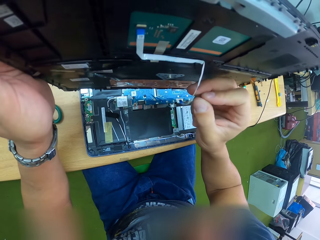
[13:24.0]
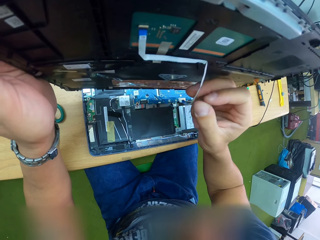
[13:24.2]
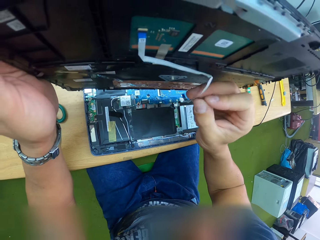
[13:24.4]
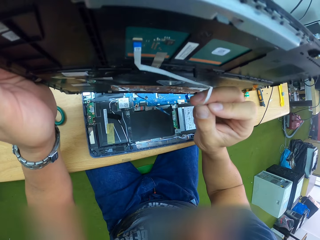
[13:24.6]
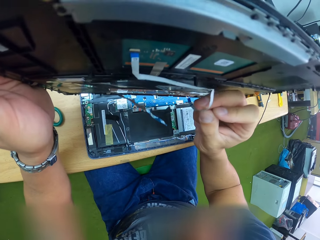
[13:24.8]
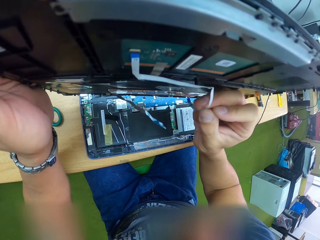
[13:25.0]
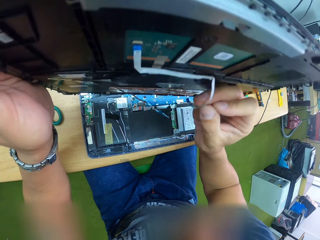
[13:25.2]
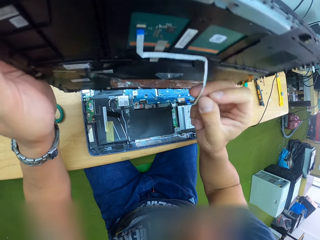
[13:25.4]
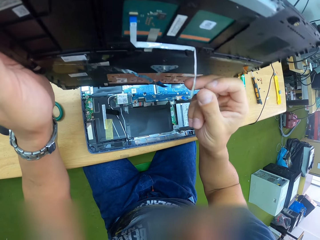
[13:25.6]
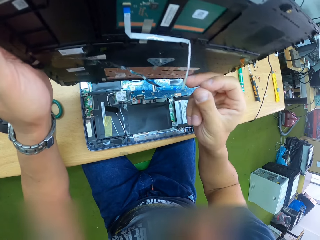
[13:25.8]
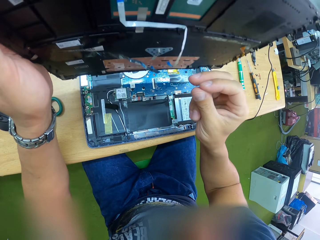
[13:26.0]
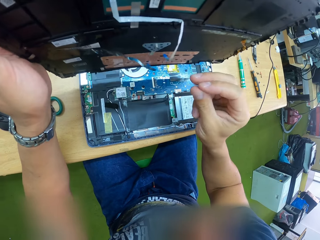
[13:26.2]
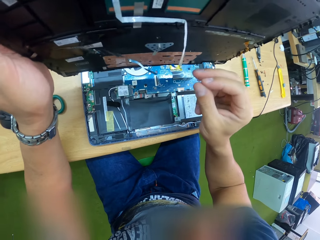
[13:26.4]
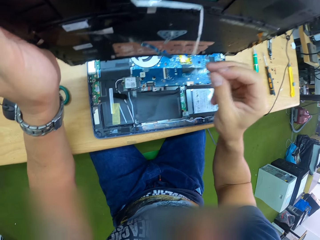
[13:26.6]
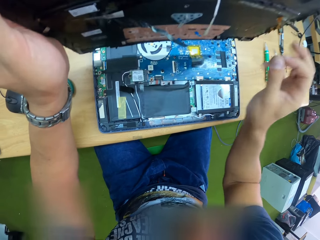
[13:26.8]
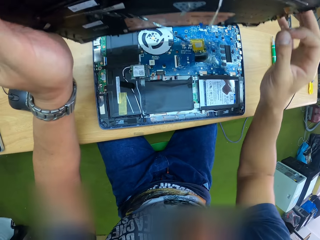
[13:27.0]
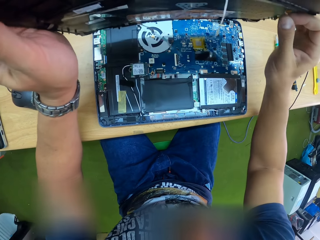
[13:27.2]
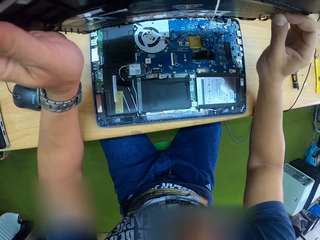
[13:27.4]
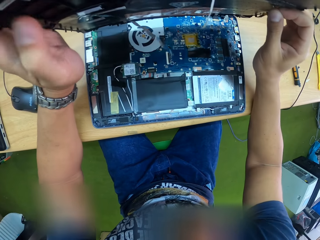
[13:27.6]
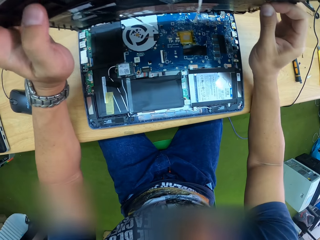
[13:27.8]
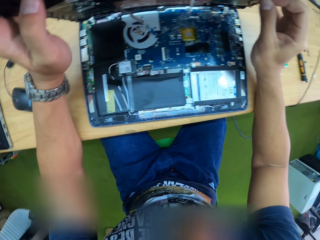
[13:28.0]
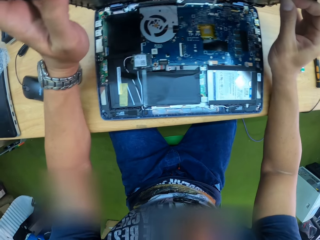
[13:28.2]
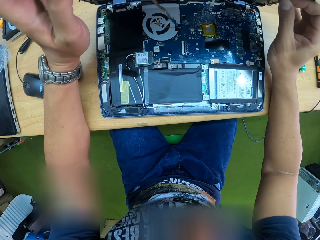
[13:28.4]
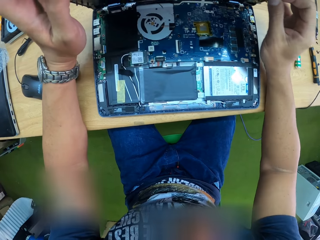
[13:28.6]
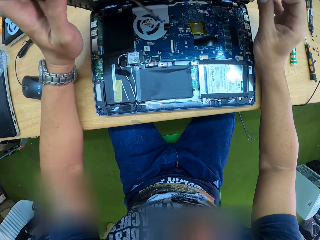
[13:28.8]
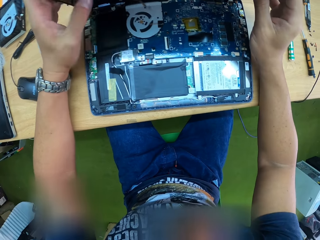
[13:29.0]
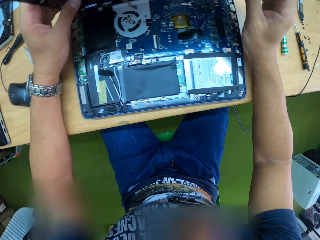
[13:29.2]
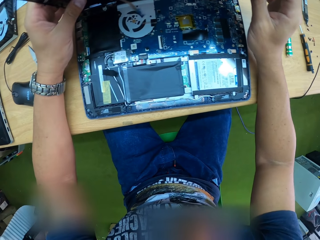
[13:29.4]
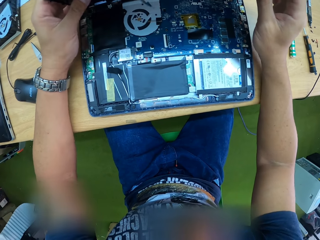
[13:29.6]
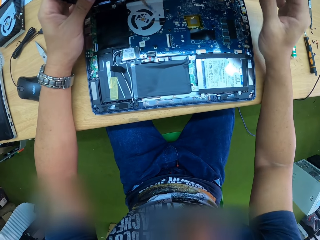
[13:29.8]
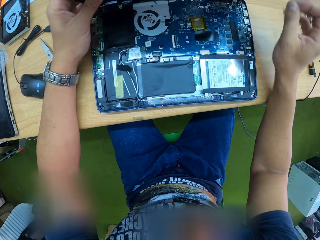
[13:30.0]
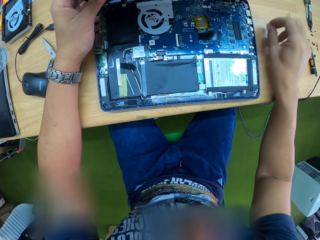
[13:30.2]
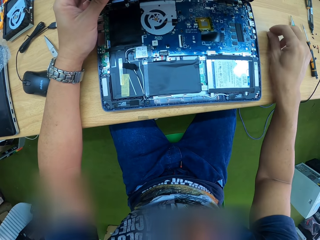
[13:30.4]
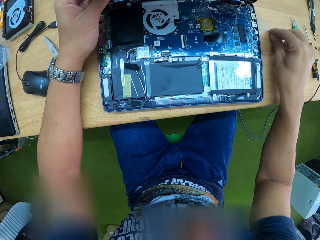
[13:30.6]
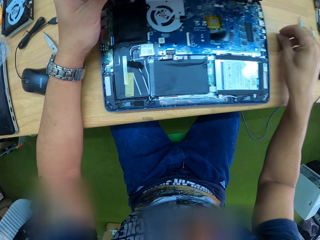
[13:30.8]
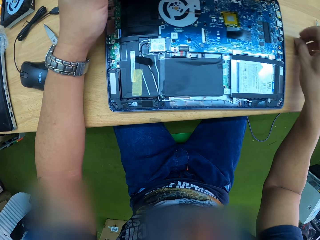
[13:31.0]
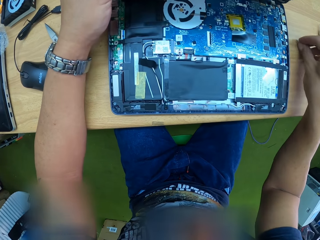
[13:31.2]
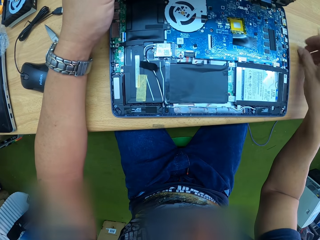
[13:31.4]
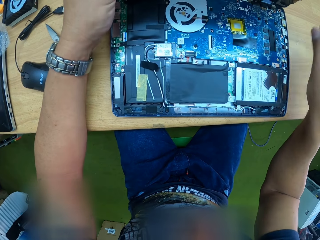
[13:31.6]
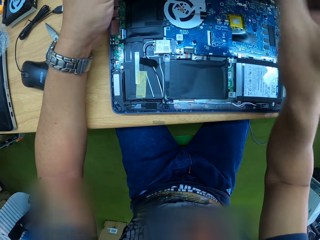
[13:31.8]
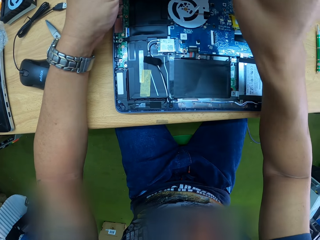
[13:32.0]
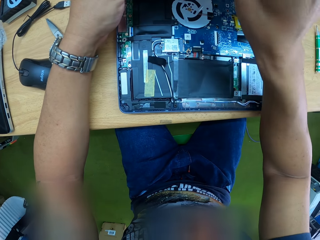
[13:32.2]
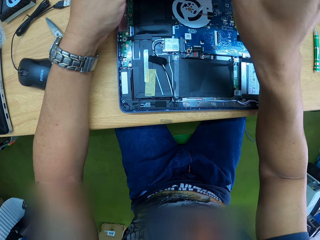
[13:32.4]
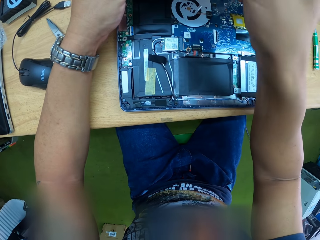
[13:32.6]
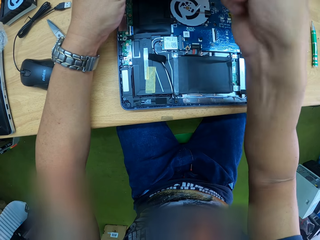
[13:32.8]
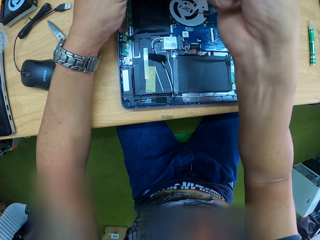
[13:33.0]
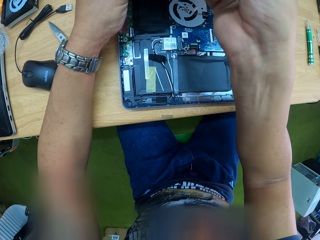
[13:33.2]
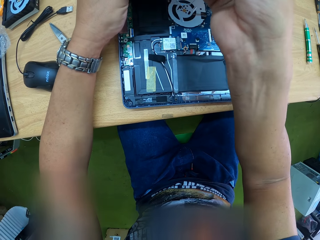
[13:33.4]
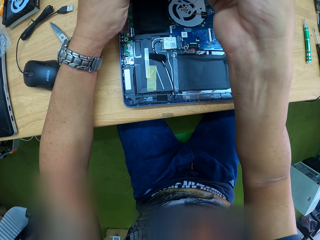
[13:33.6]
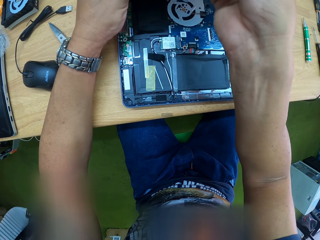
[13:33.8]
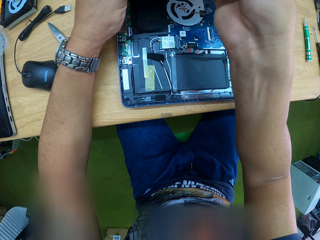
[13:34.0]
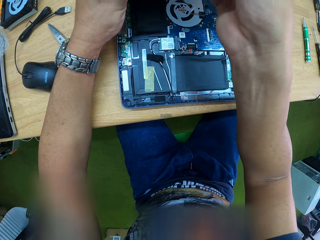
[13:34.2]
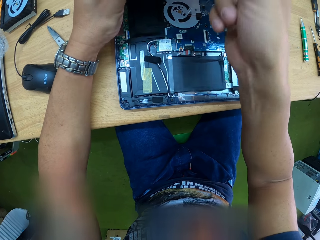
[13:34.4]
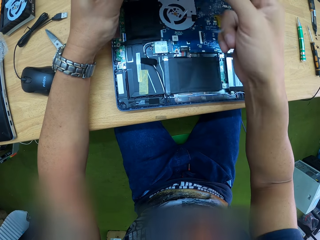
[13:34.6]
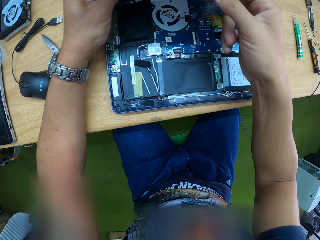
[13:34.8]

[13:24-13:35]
The camera wearer holds the laptop keyboard against the laptop with both hands. He places the laptop keyboard on the laptop with both hands. He holds the laptop keyboard with his left hand. He picks up the piece of clamshell plastic from the table with his right hand. He touches the laptop keyboard with his right hand. He puts his hand under the laptop.

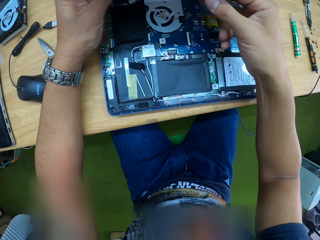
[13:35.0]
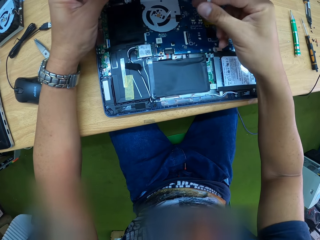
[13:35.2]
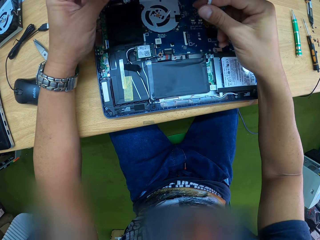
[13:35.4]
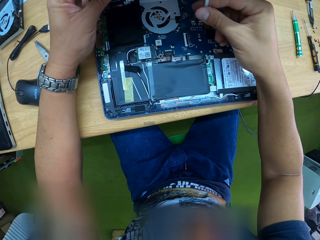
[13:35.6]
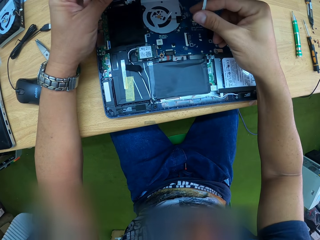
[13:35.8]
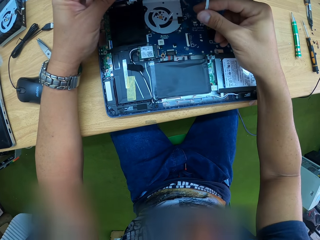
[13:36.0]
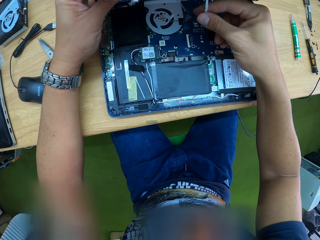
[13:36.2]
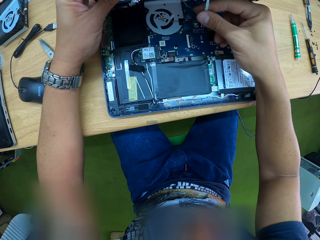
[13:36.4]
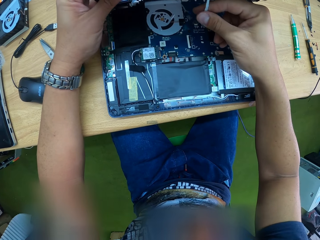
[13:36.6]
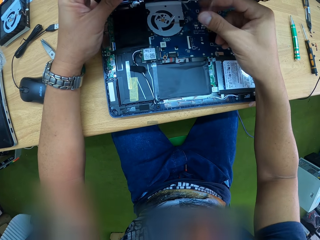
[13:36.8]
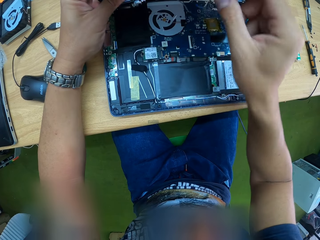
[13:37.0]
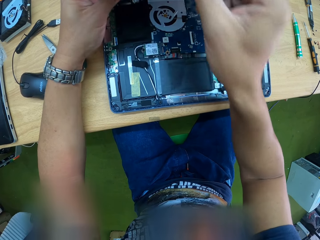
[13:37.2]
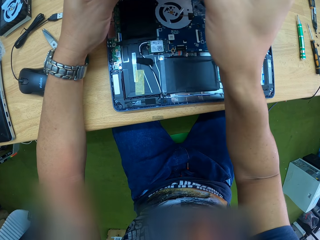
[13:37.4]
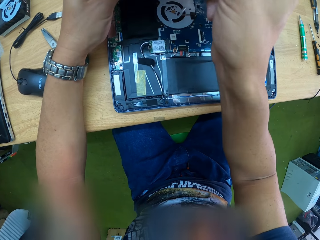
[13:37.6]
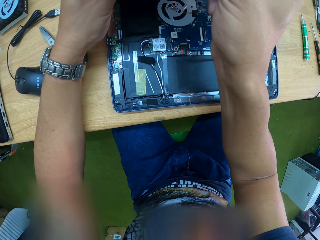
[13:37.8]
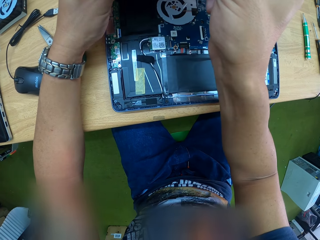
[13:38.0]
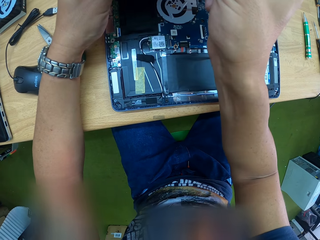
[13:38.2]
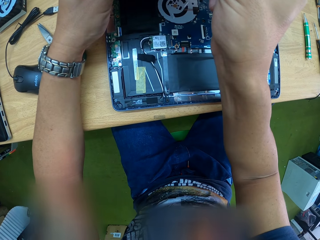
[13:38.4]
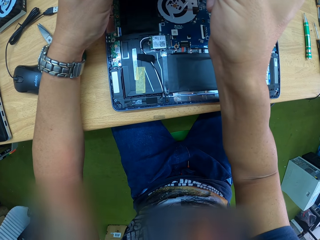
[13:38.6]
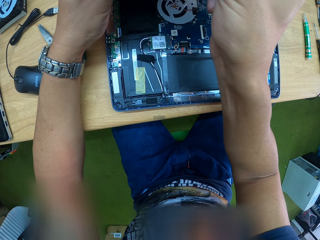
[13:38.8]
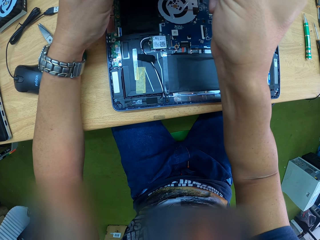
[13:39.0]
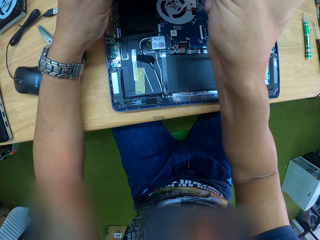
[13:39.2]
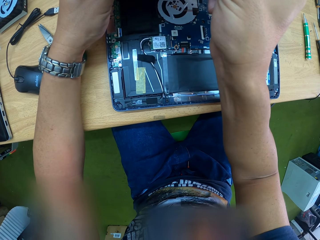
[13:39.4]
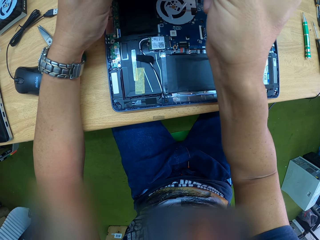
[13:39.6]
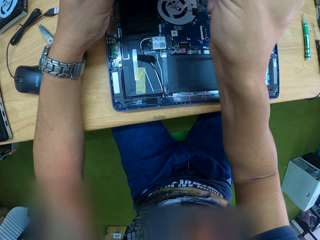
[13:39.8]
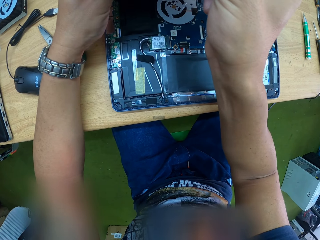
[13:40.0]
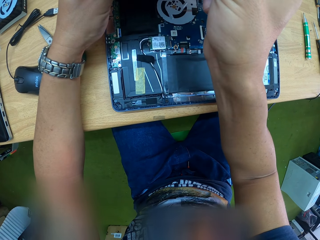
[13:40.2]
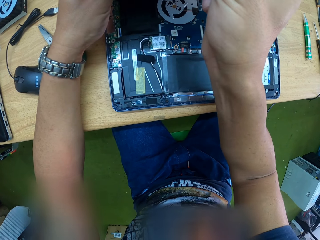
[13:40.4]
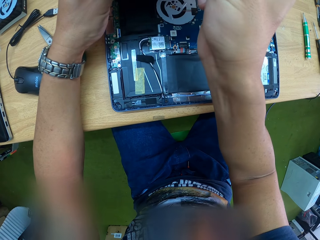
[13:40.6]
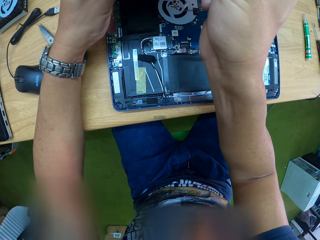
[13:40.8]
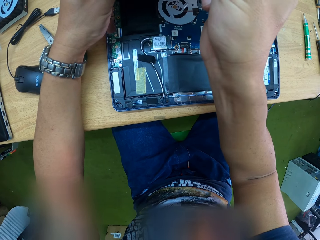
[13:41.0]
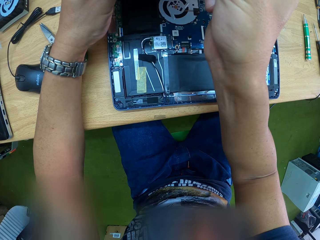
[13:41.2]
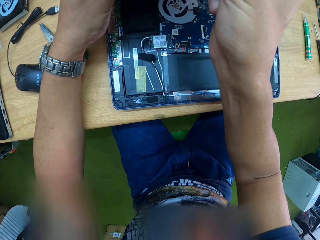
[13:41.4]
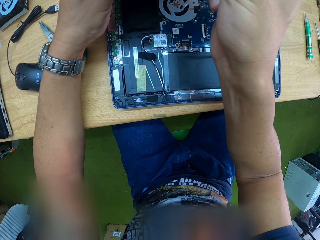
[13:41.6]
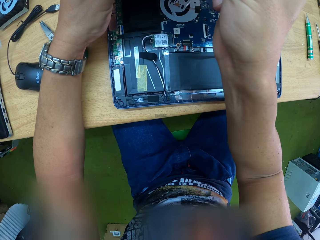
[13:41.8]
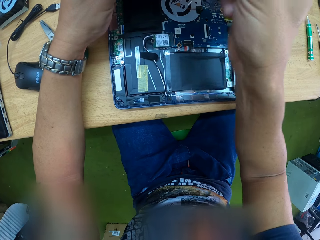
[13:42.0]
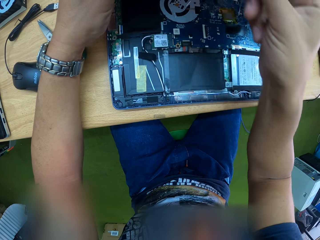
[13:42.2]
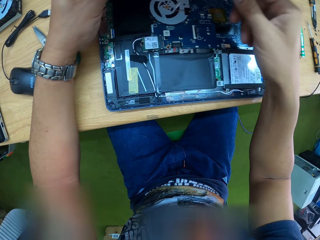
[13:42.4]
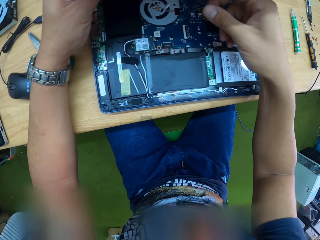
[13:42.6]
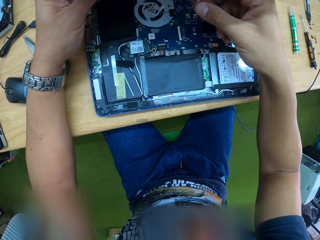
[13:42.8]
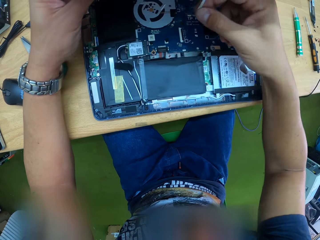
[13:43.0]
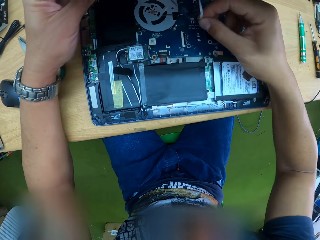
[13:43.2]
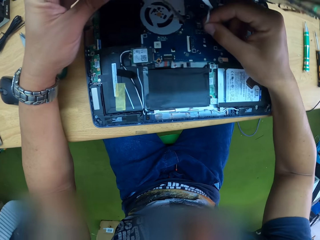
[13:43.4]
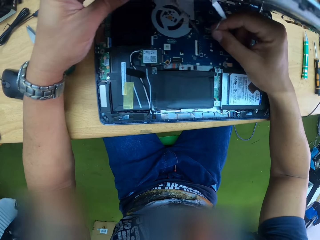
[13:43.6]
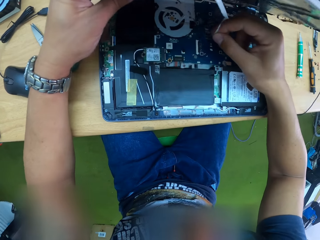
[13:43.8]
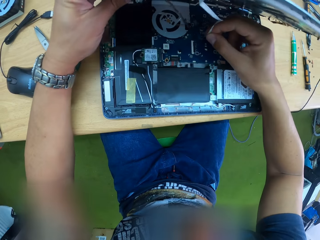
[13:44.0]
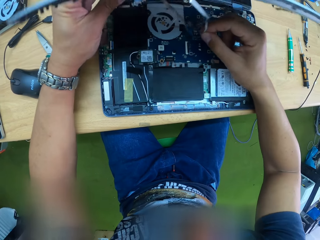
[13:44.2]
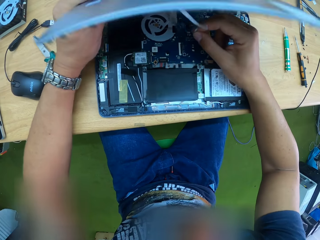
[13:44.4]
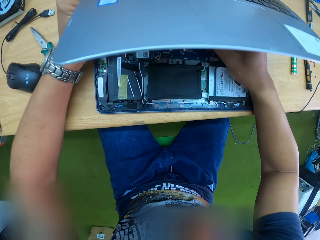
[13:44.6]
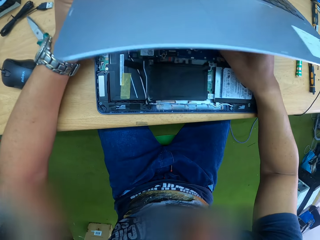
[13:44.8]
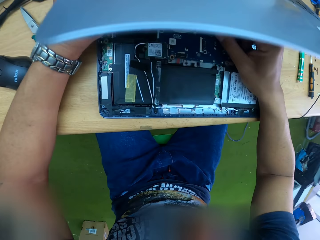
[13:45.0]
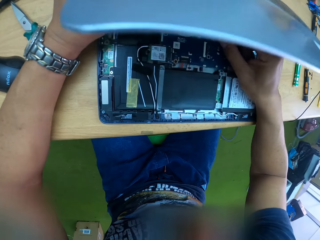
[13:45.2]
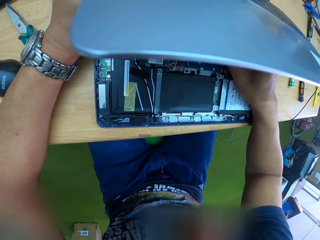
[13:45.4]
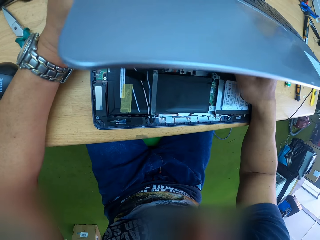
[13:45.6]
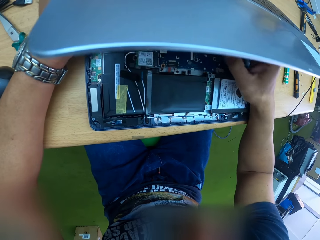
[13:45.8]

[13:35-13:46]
The camera wearer holds the cable or ribbon in the laptop keyboard with his right hand. He puts his hand under the laptop. He connects the cable in the laptop keyboard to the laptop motherboard with his right hand. He holds the ribbon.
